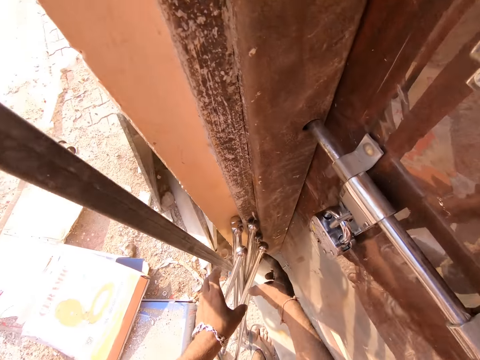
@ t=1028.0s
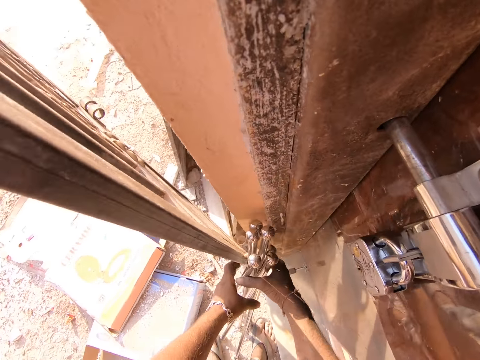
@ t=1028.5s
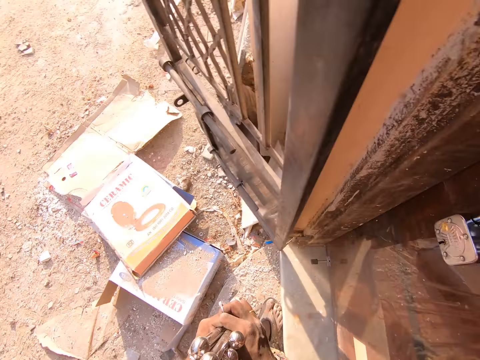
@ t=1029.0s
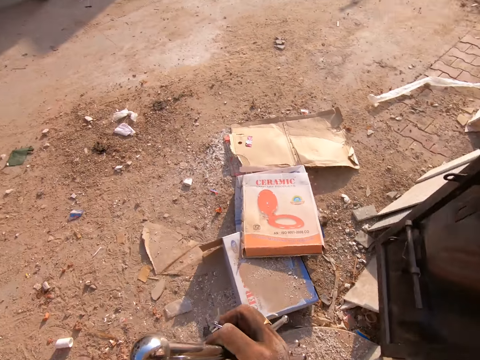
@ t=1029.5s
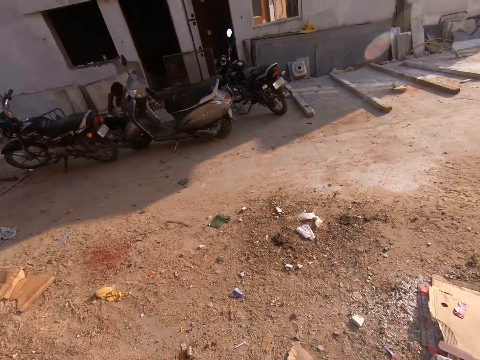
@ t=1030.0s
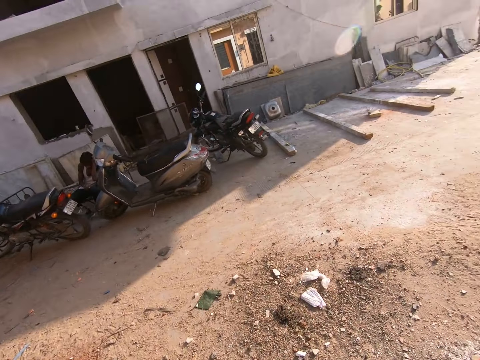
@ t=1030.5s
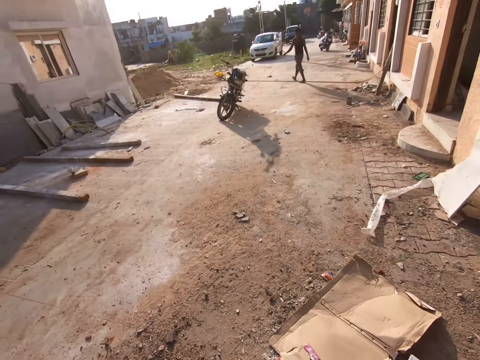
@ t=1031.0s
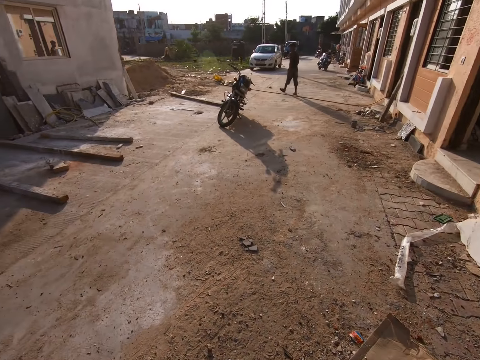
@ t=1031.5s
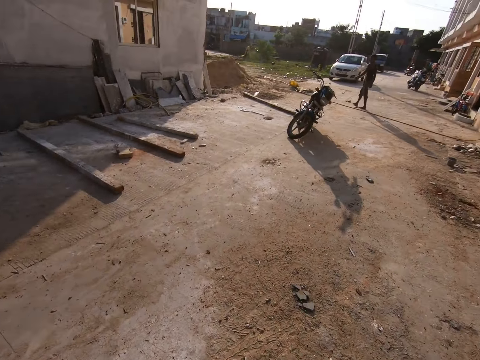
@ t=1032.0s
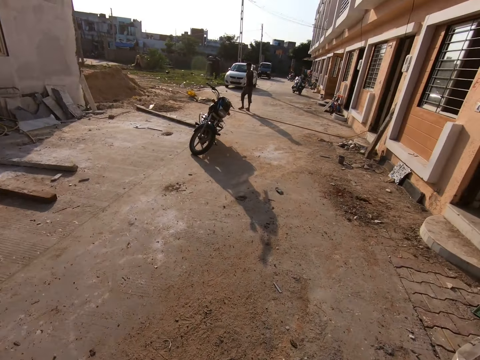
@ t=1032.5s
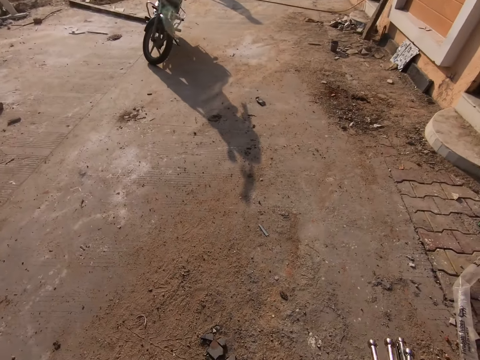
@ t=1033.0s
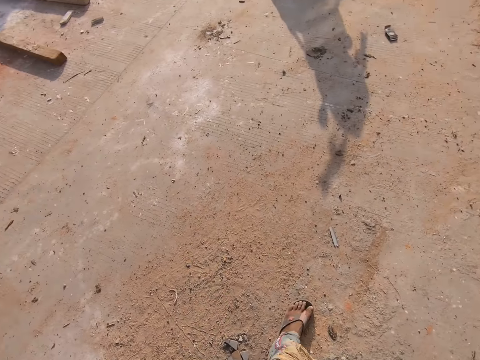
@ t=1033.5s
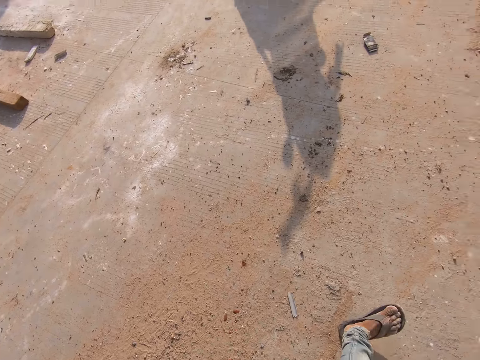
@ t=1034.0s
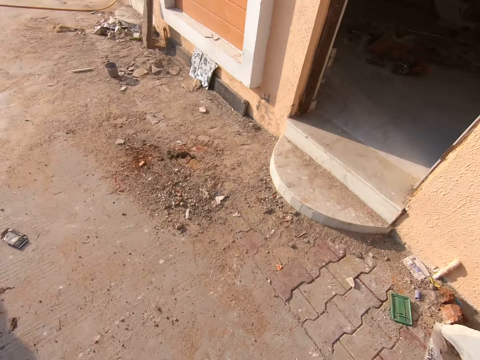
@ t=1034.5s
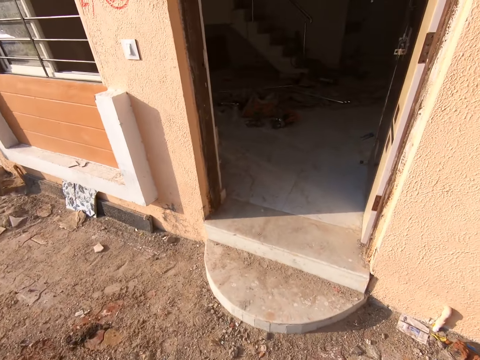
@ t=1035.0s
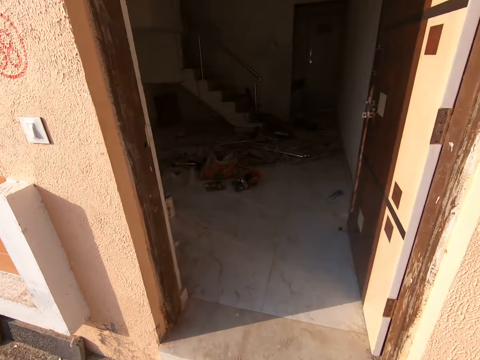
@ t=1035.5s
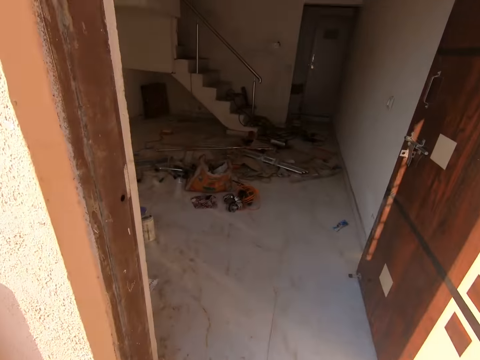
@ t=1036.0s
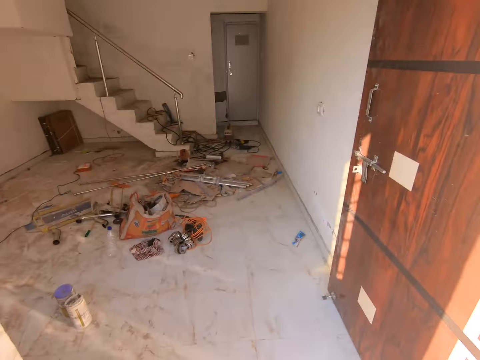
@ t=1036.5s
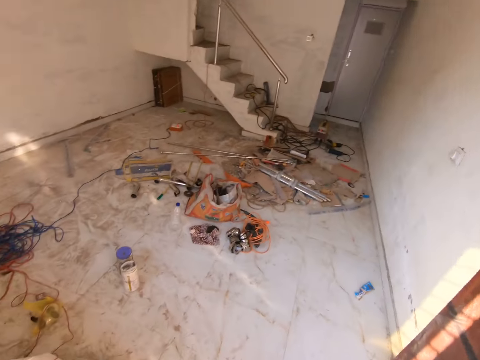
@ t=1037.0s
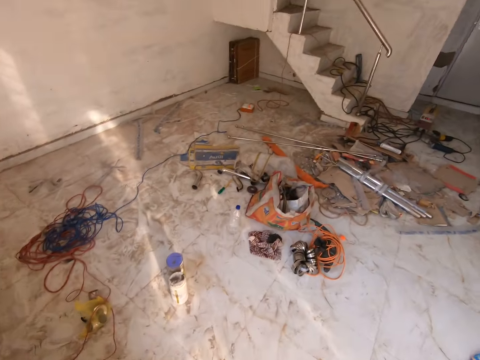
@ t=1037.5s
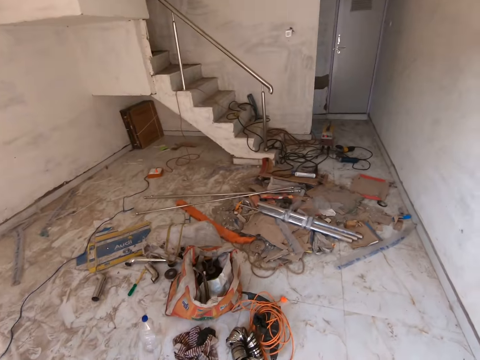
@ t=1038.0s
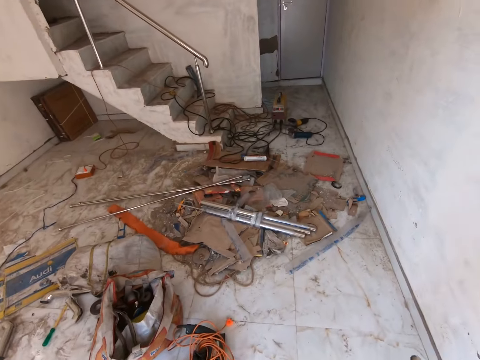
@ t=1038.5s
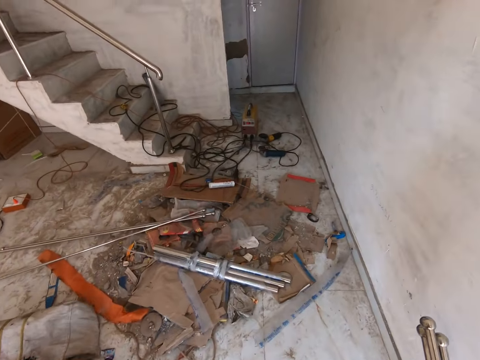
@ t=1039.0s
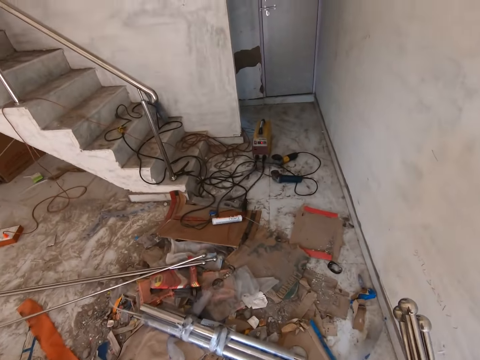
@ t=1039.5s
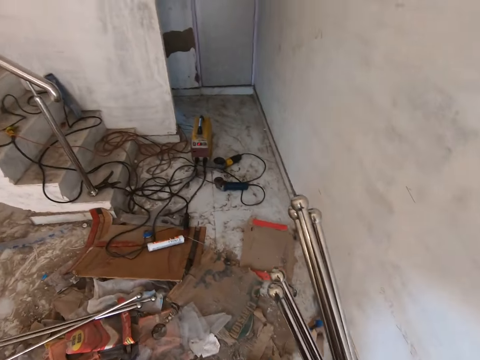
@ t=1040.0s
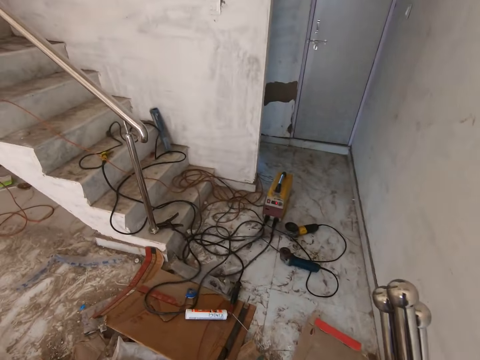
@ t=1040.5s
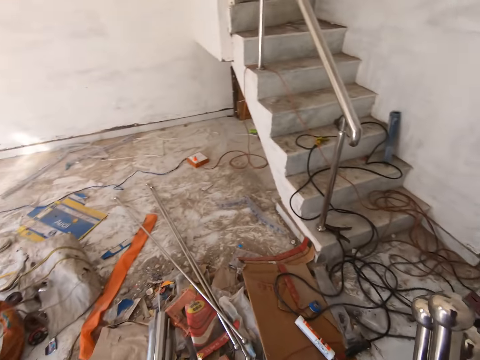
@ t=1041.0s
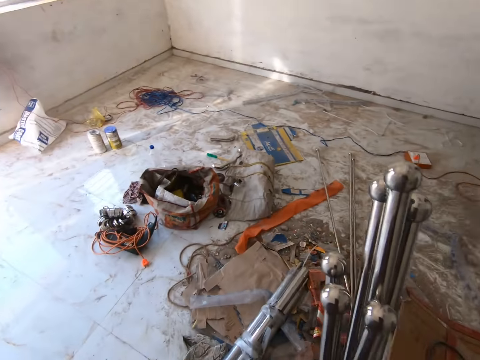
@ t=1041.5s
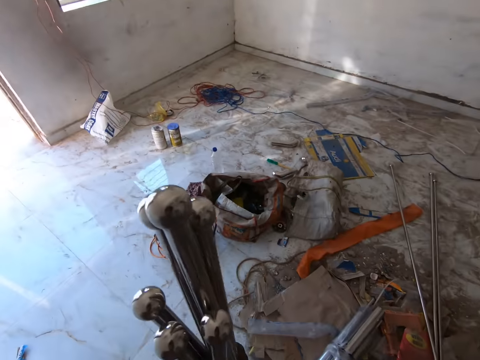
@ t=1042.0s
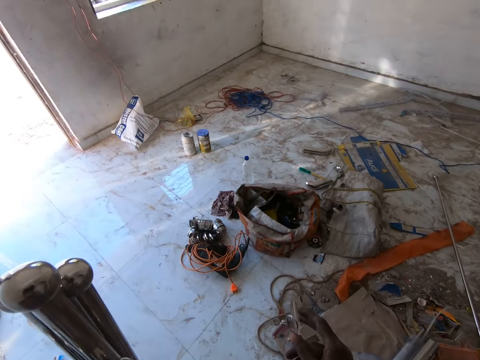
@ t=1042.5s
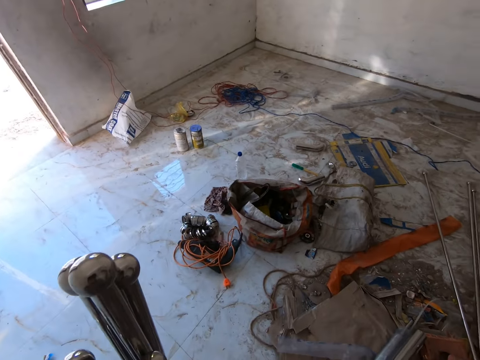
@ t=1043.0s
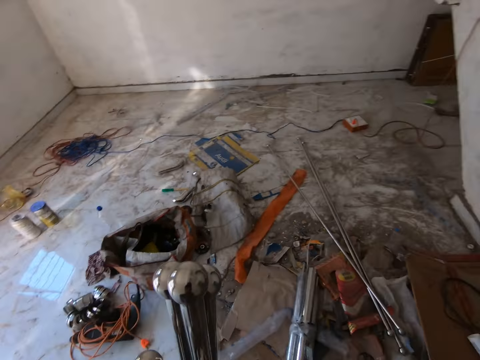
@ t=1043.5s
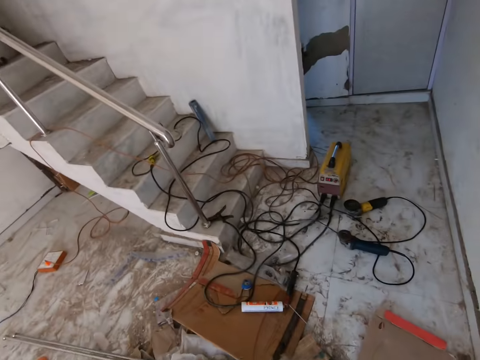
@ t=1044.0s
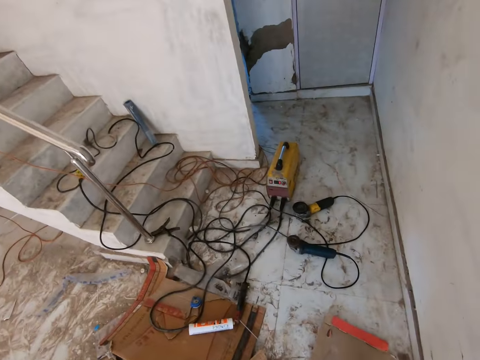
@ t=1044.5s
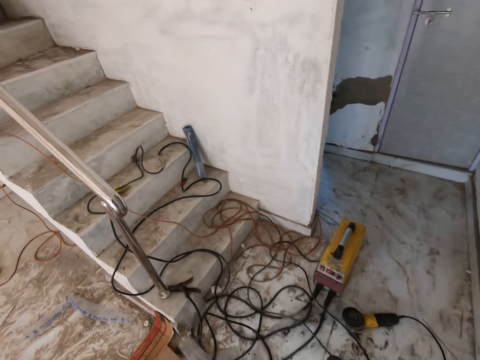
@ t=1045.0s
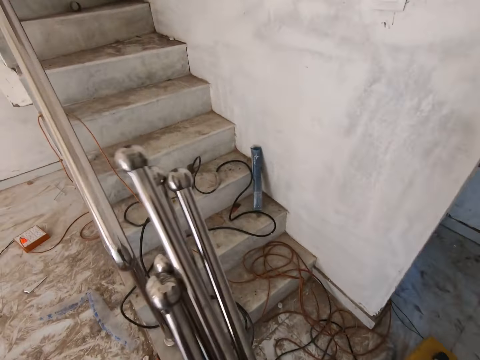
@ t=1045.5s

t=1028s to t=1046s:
The camera wearer picks up the rods on the floor with both hands. He holds the metal rods with both hands. He looks at the road. He steps ahead. He enters a room. He looks at the floor. He holds the metal rods ahead. He looks at the floor. He throws a key on the floor with his right hand.

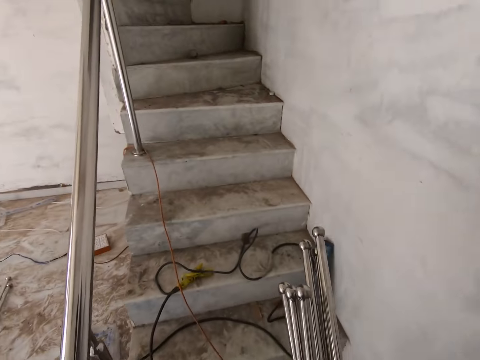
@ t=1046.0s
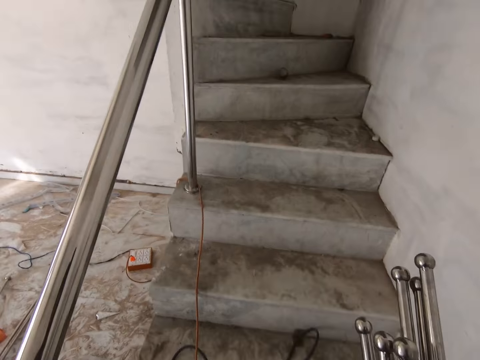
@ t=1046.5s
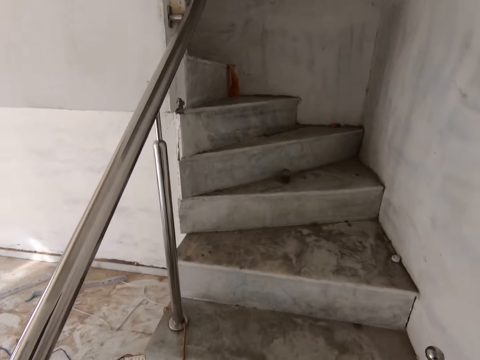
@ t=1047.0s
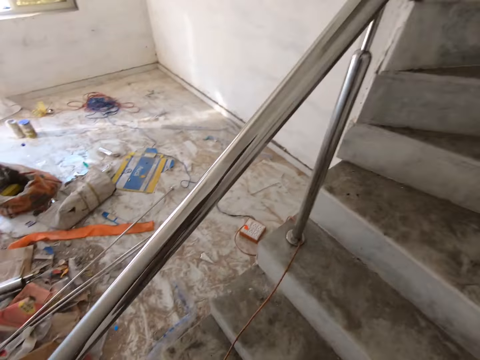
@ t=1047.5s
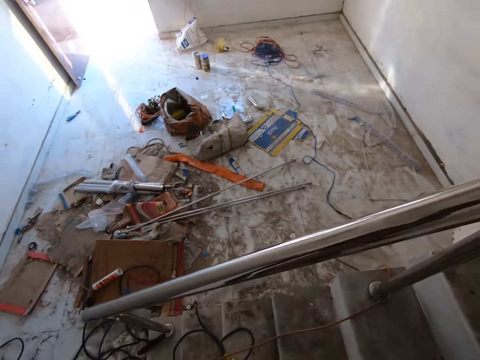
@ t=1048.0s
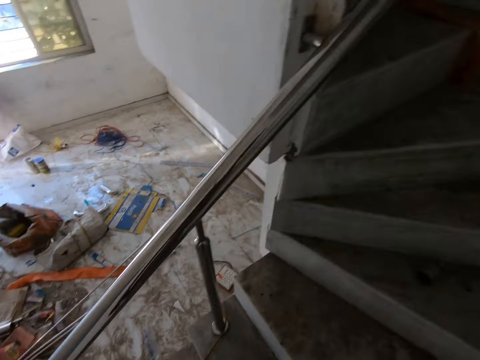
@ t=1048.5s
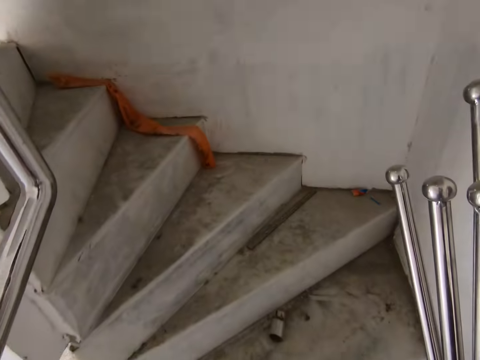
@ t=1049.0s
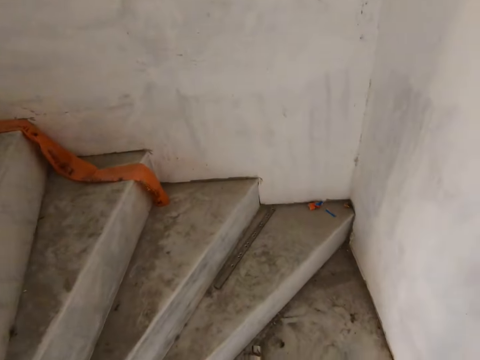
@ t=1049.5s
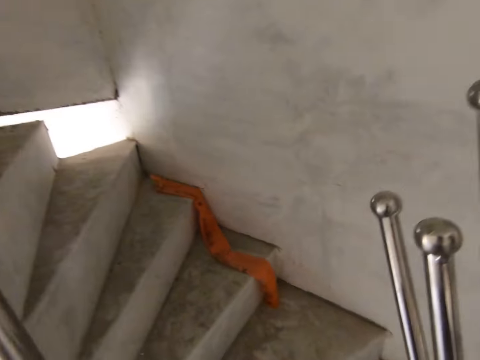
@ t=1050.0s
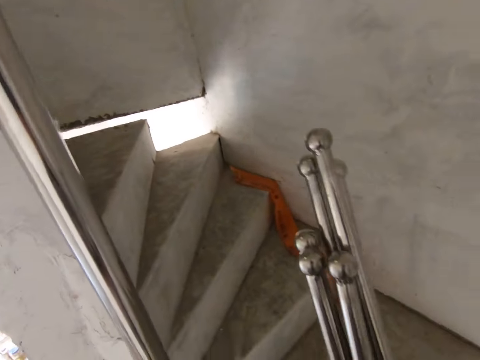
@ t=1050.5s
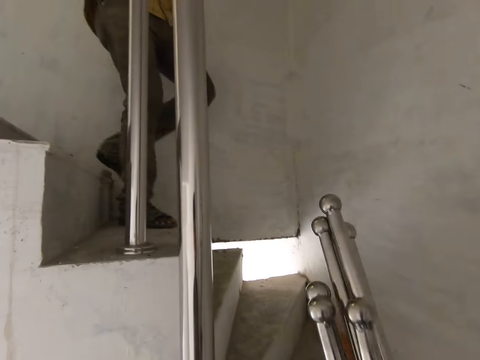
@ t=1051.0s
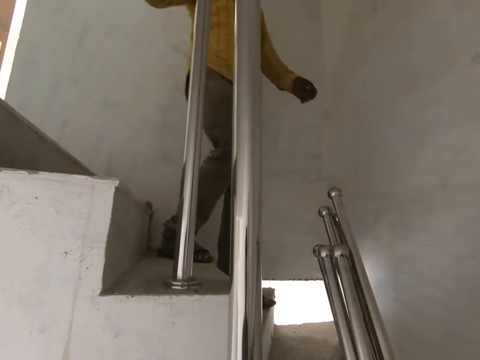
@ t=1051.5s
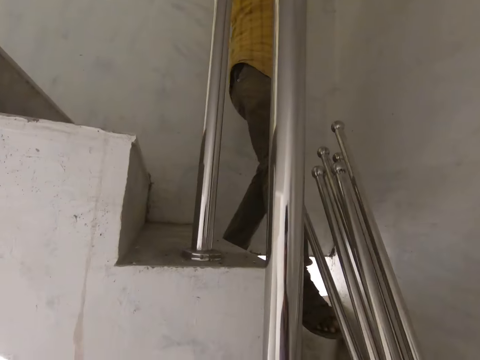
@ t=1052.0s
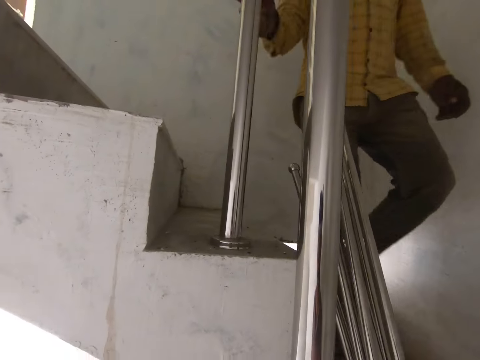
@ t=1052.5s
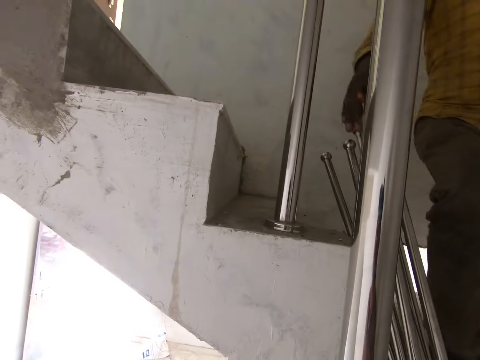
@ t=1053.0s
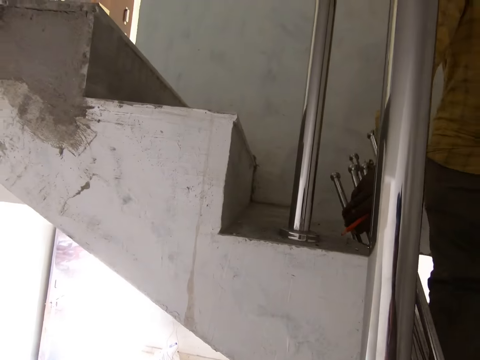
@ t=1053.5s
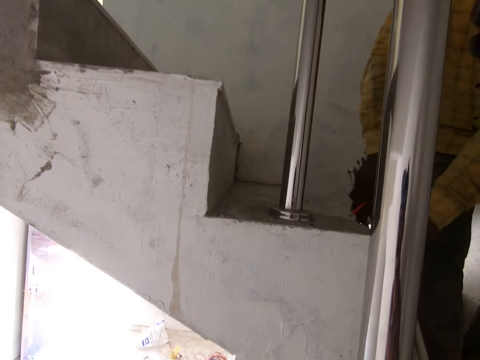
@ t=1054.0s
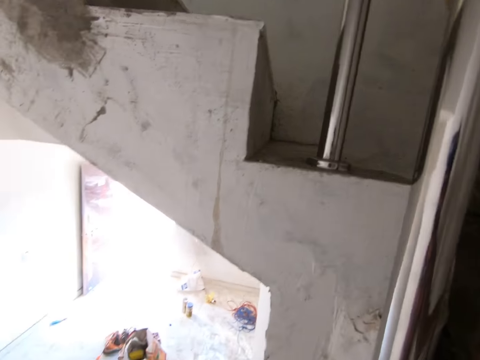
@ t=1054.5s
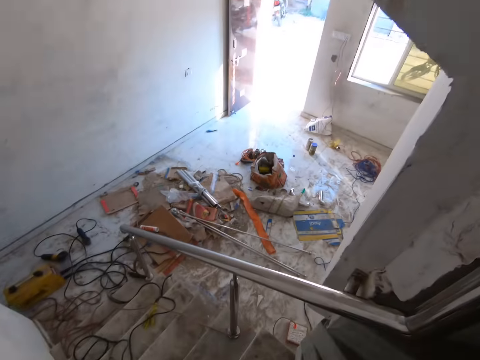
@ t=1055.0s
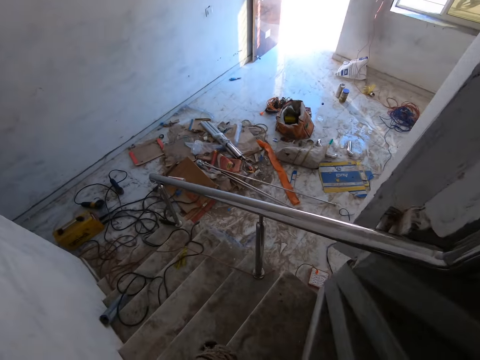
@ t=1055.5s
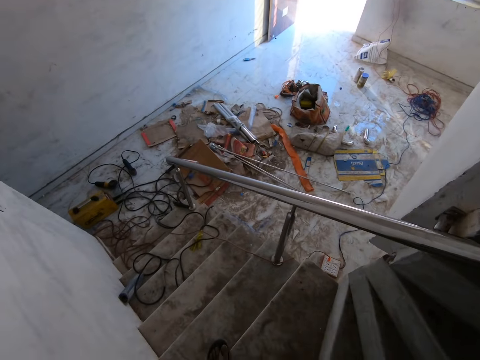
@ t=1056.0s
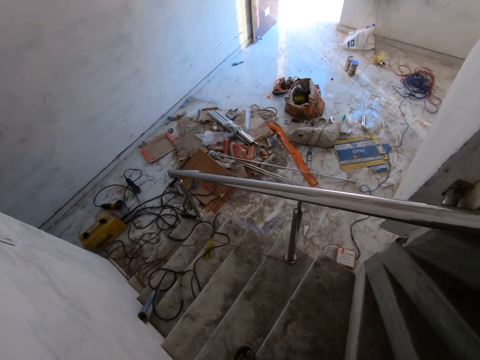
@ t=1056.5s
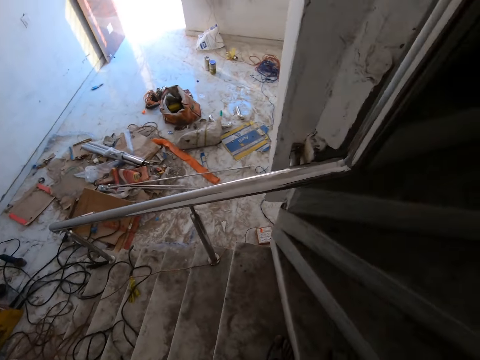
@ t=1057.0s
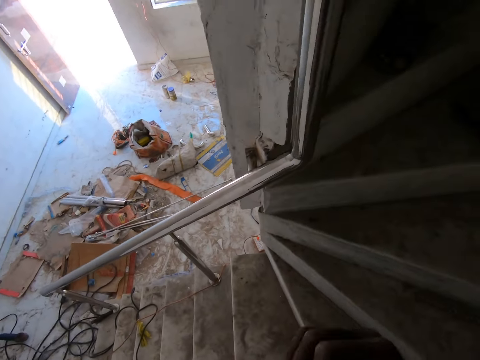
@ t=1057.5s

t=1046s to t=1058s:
The camera wearer holds the metal rods ahead. They walk upstairs. The man interacts with the camera wearer. The camera wearer holds the metal rods ahead. They hold the metal rods ahead again. The man holds the rods with both hands. The man picks the metal rods from the camera wearer. The camera wearer looks downstairs.
